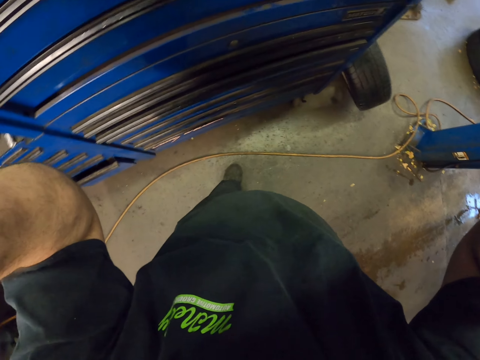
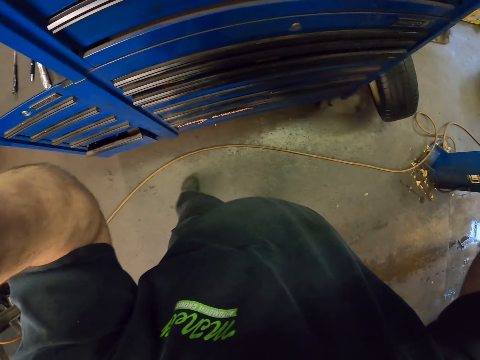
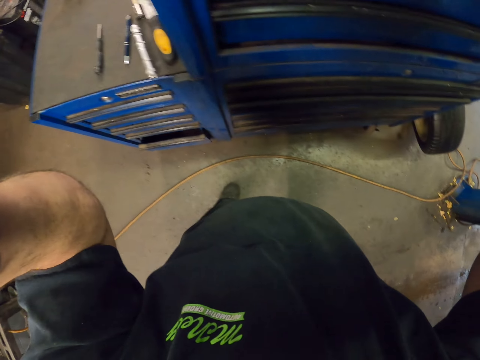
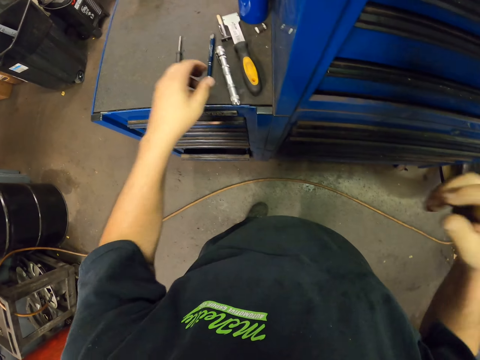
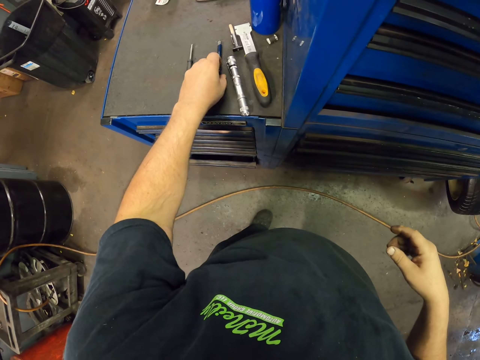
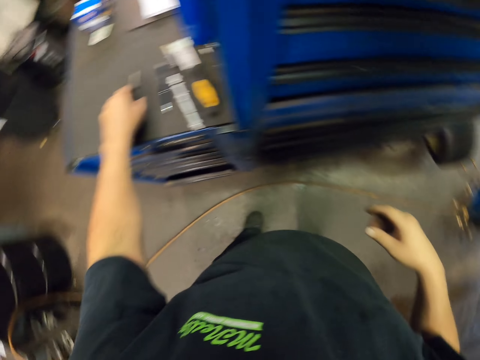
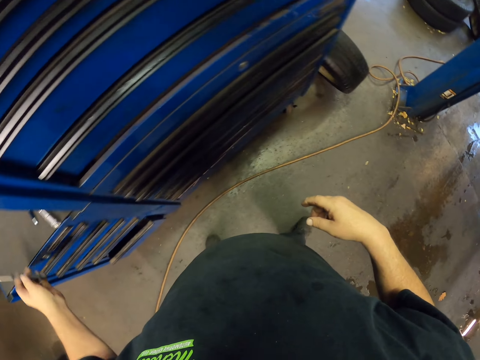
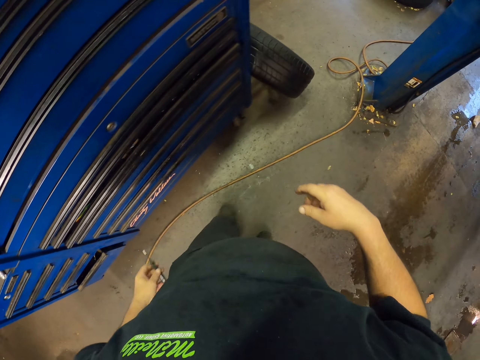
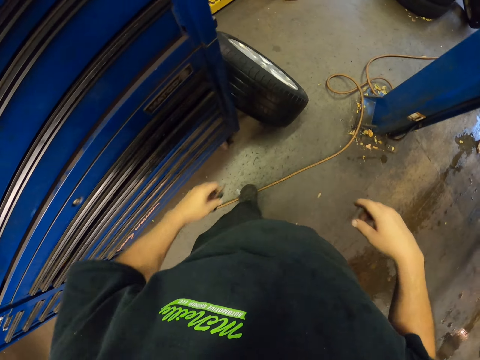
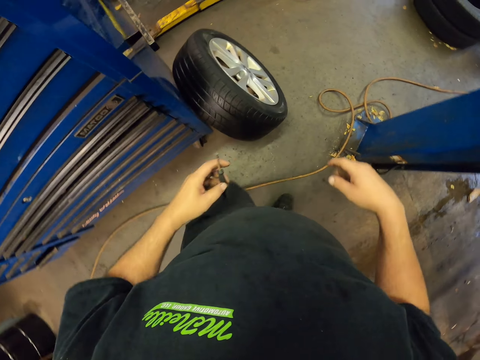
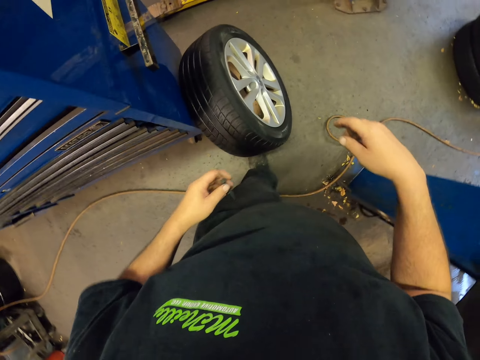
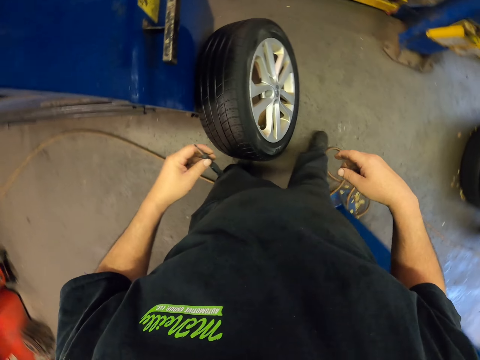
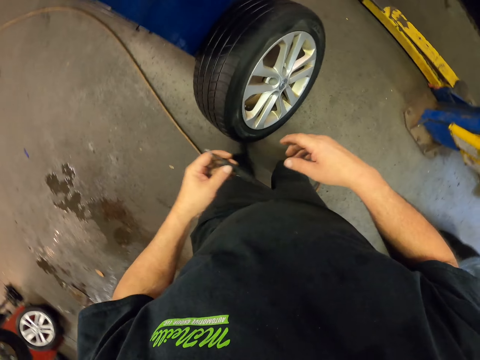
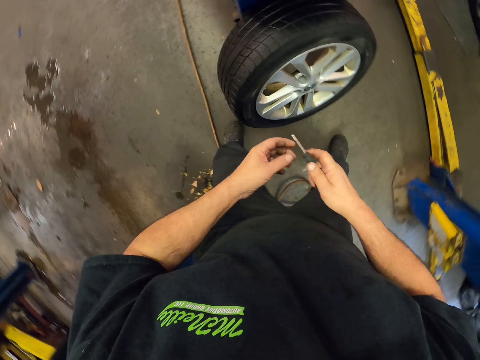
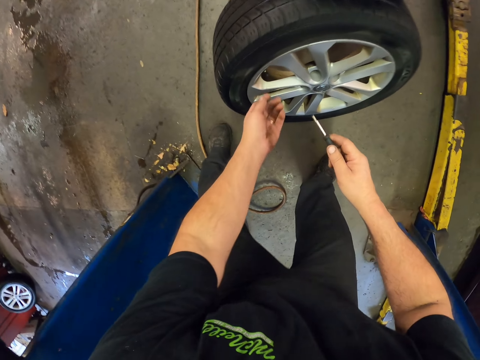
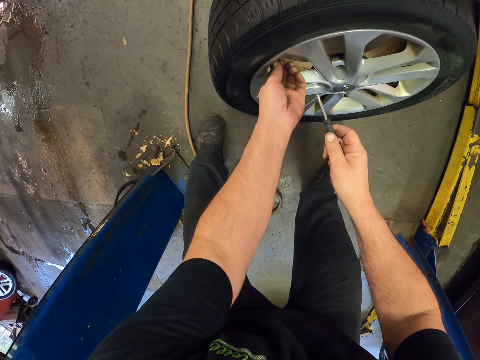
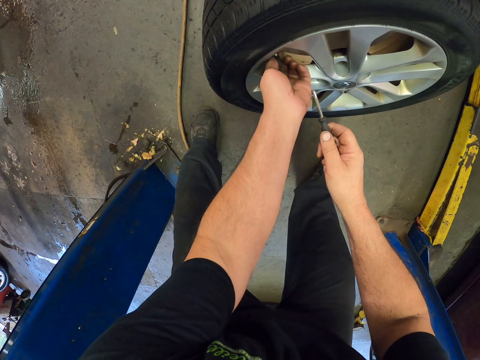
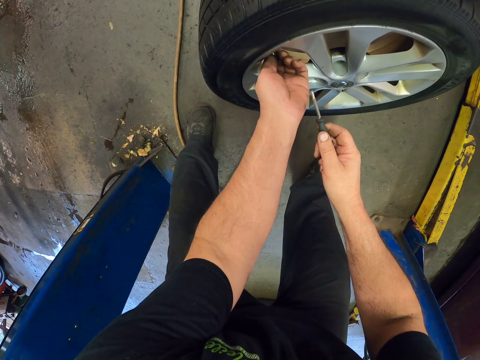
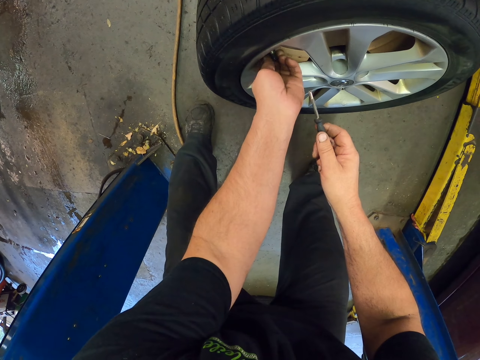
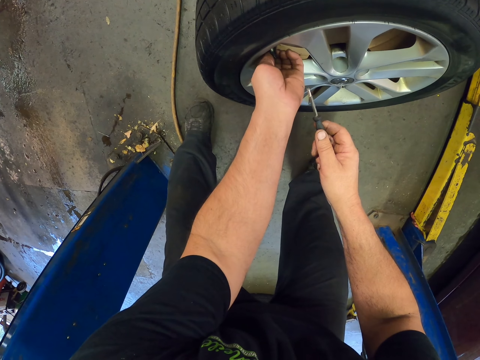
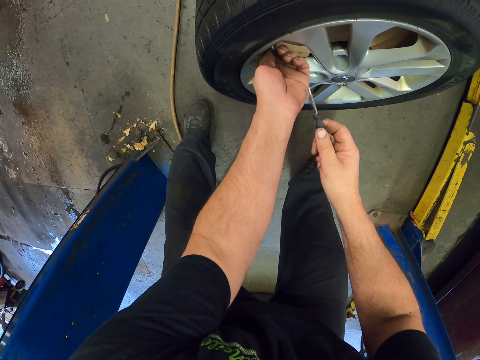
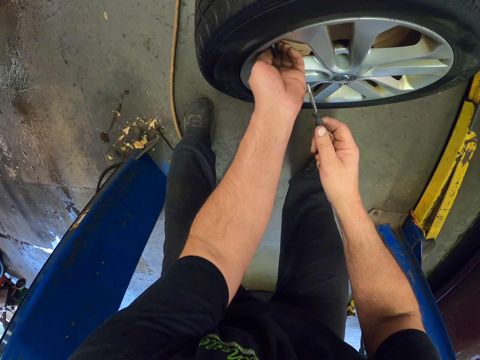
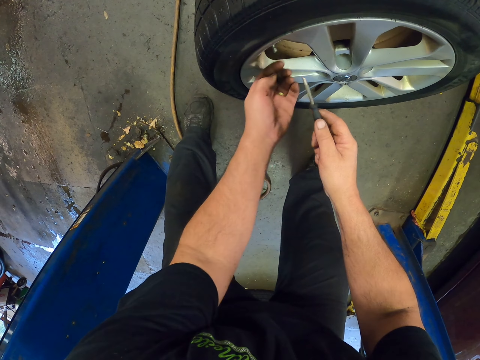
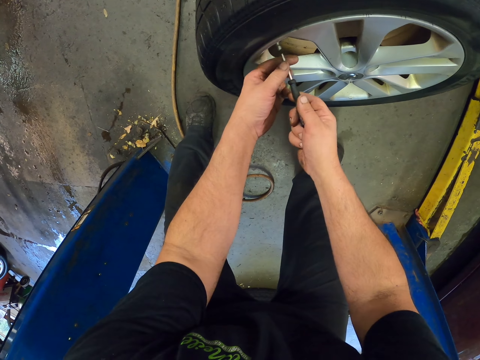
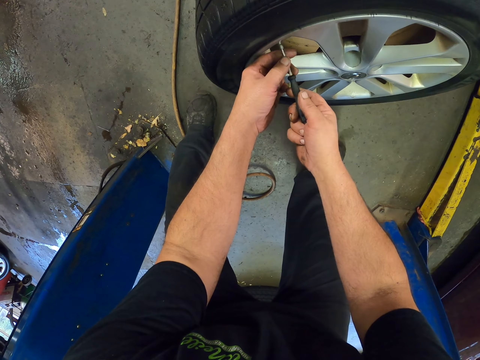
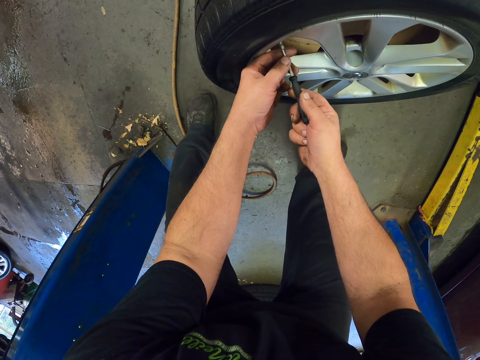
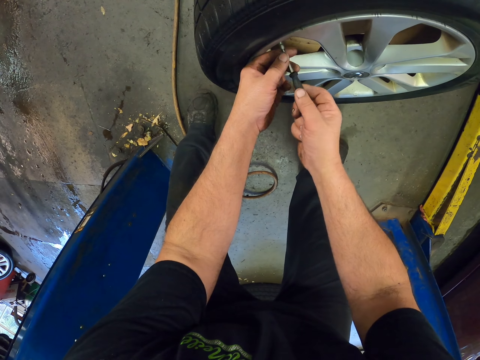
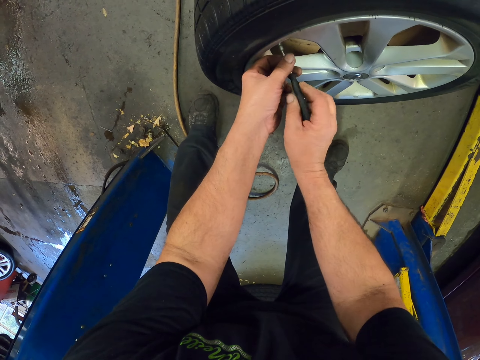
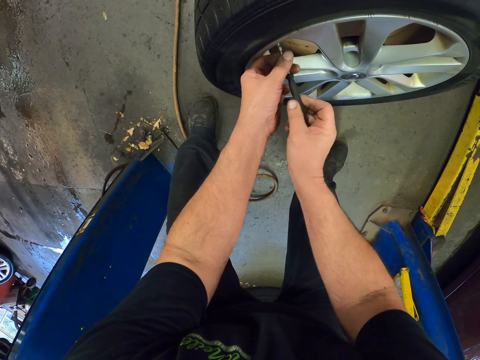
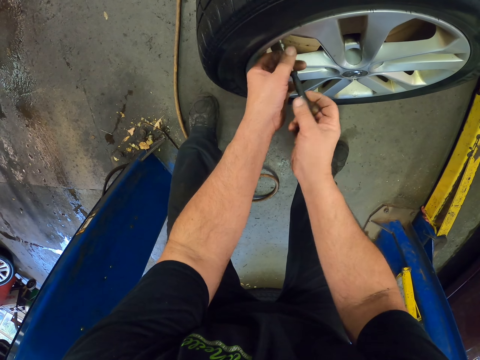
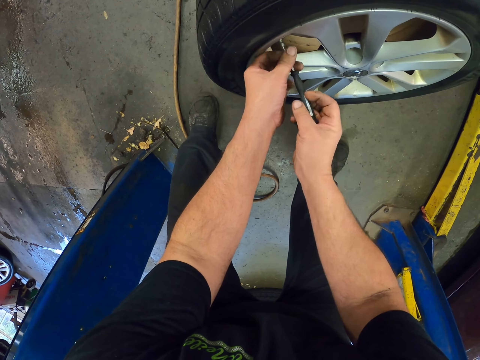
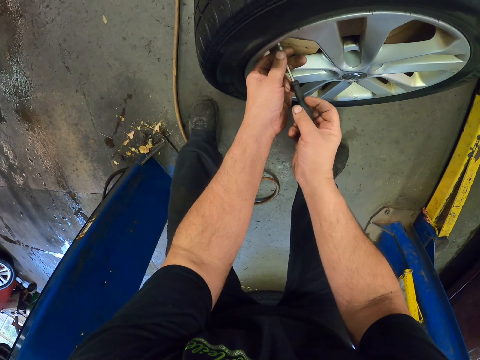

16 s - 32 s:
The camera wearer puts a hand down. They touch a pen. They pick up a screwdriver. They walk forward. They open the tire valve stem cap with the hand. They put the screwdriver in the valve stem. They open the valve with the screwdriver.

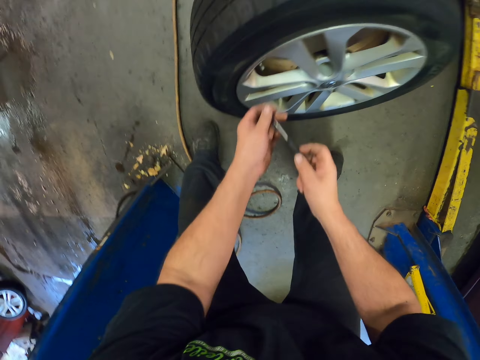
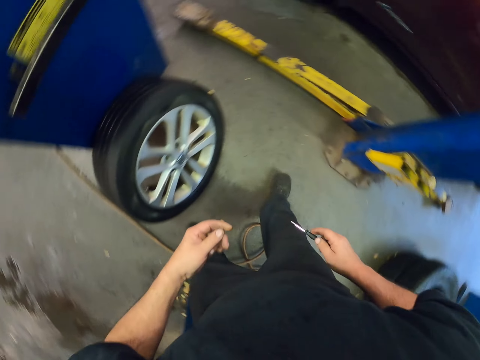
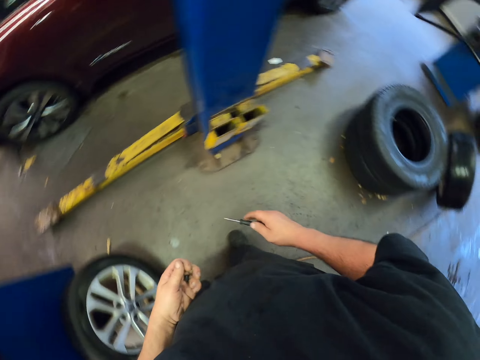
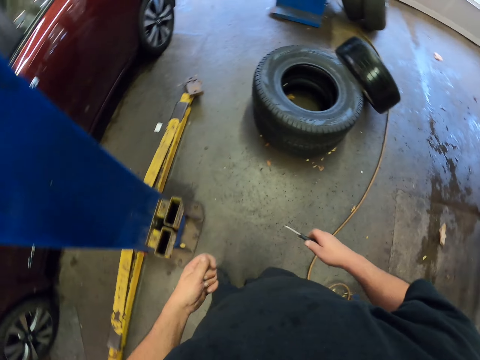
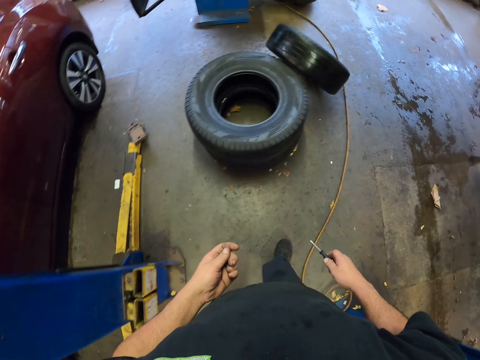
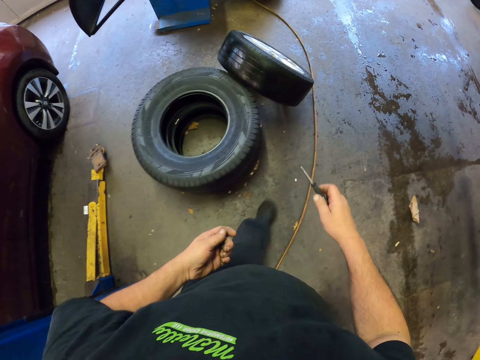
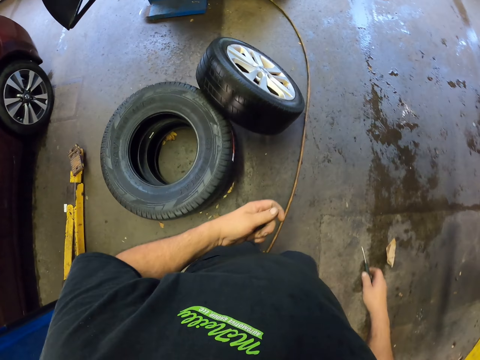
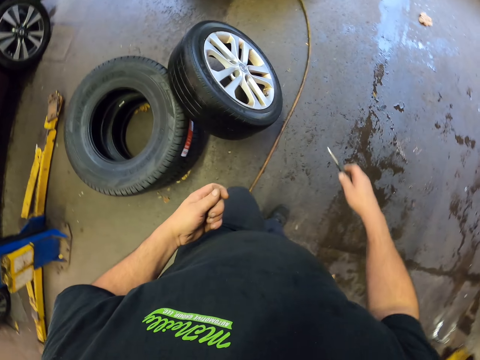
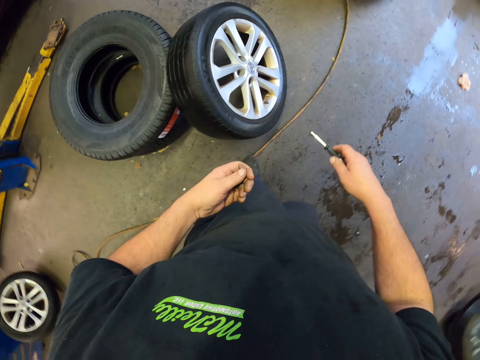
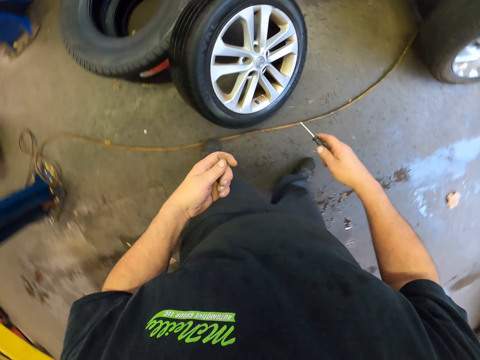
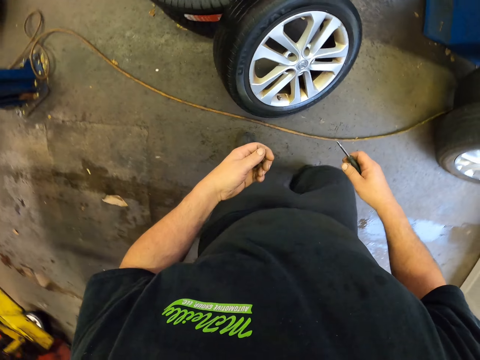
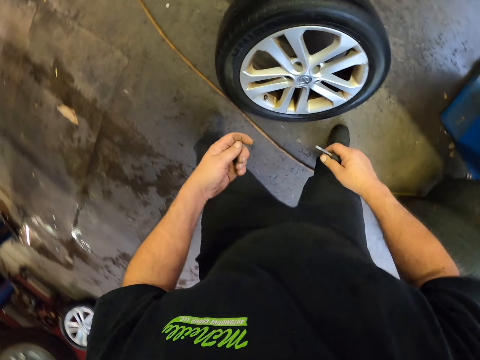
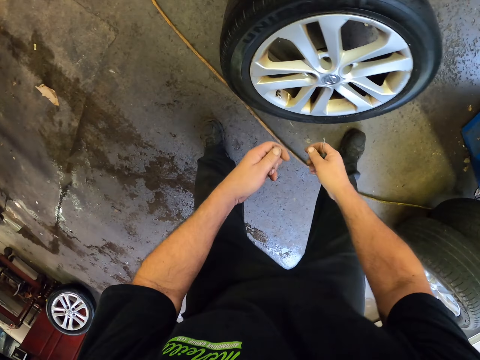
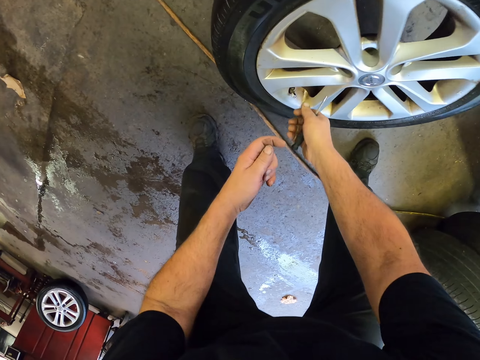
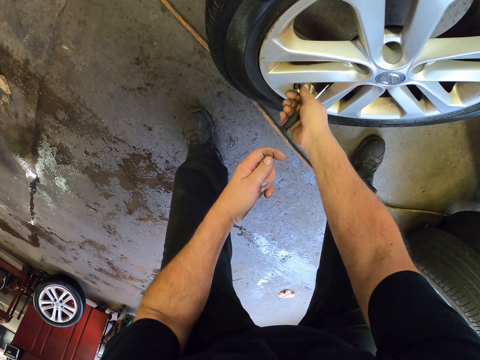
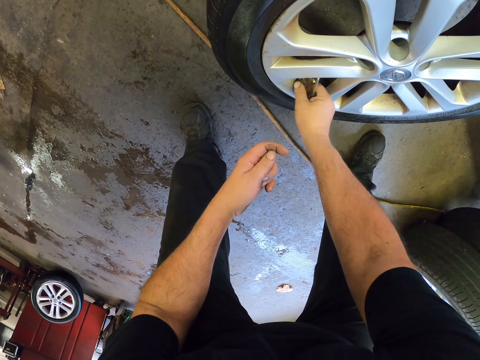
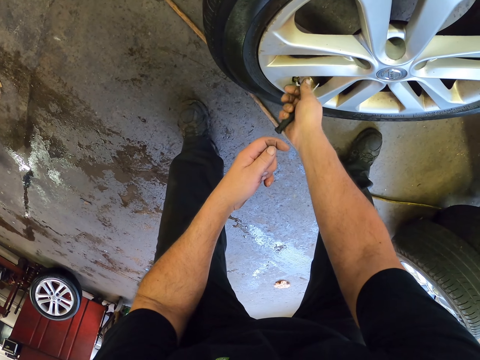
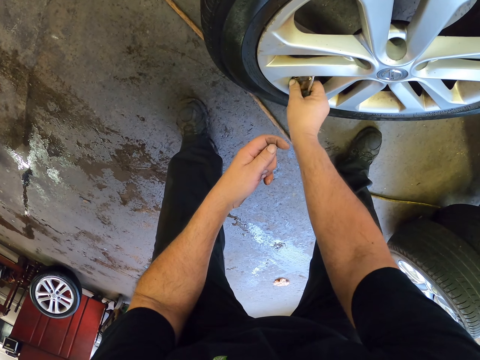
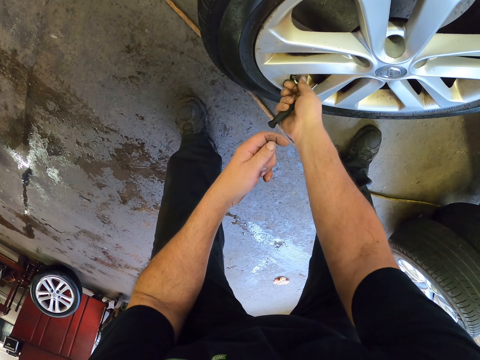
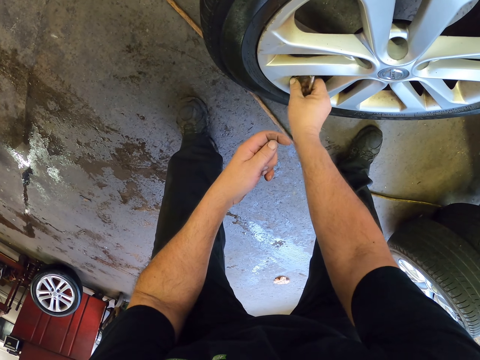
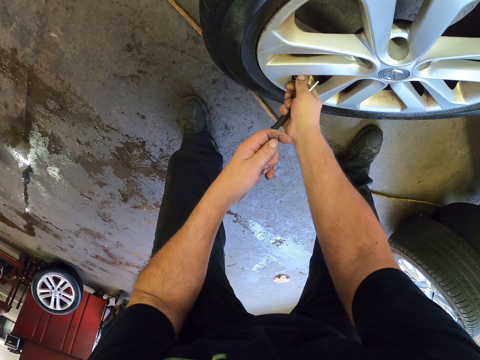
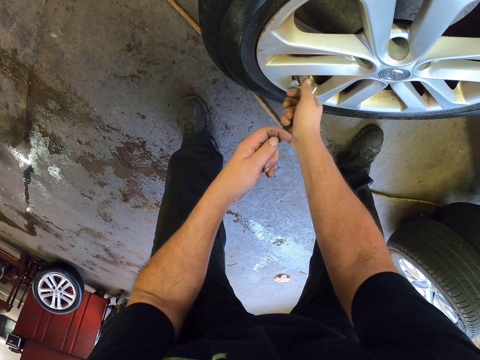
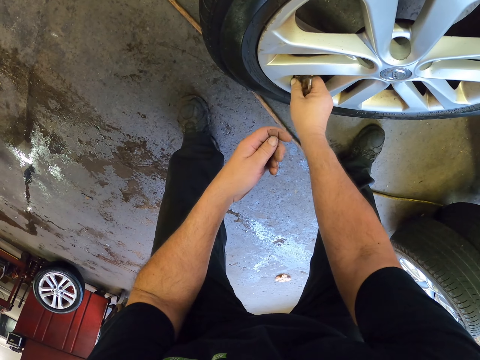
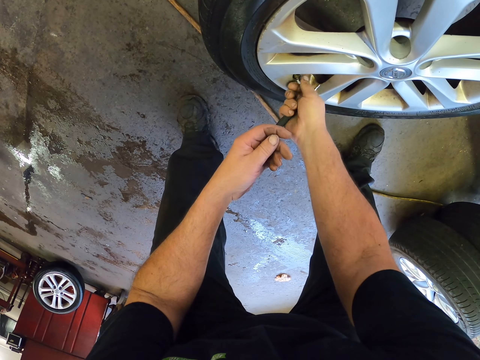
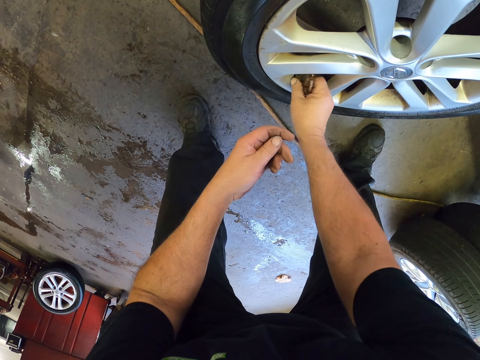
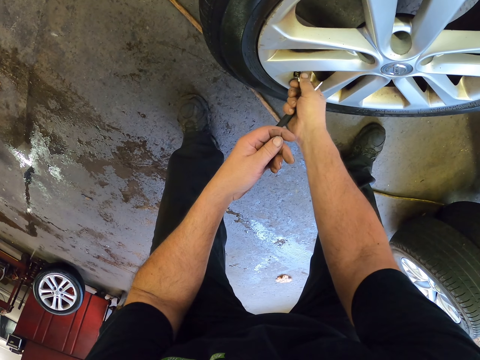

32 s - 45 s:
The camera wearer holds the valve. They walk to another wheel. They bend down. They open the tire valve stem cap with the hand.
